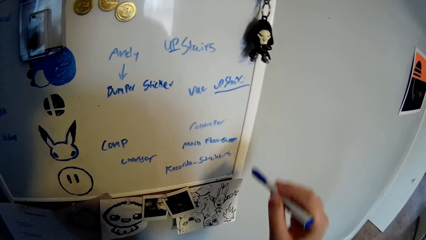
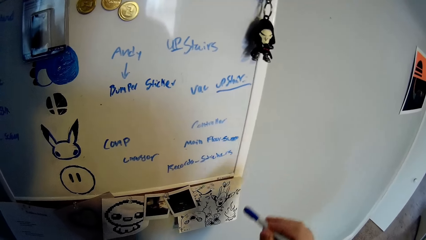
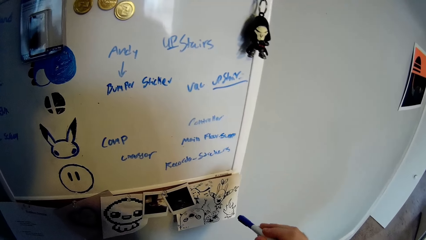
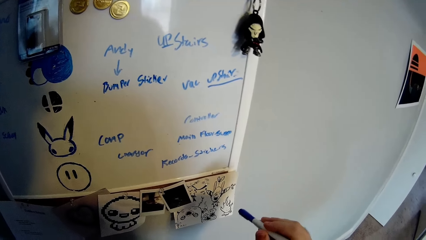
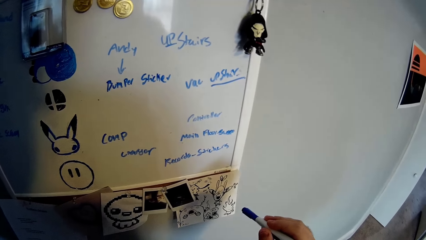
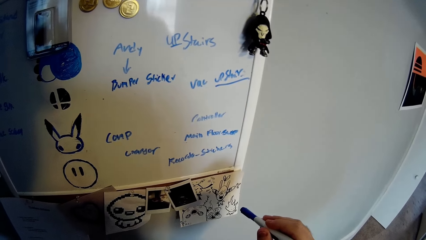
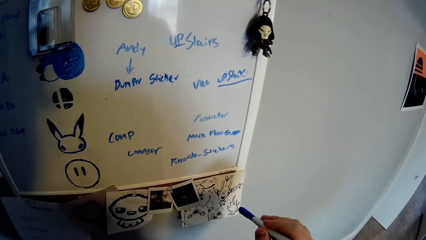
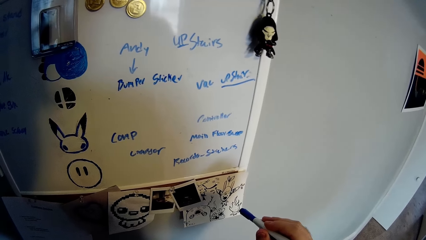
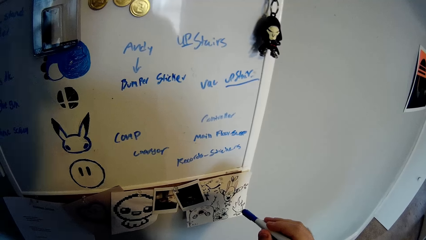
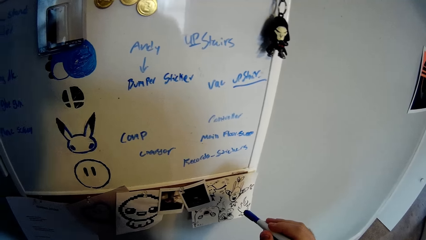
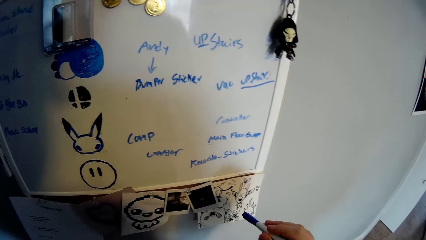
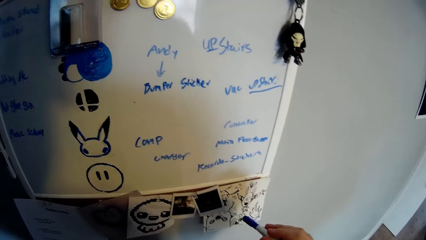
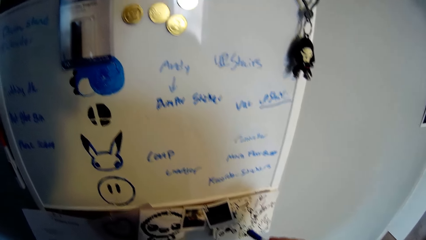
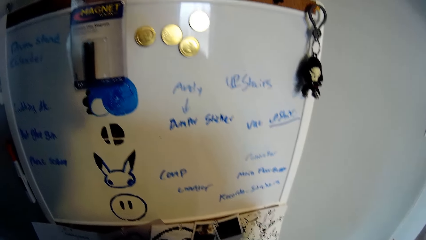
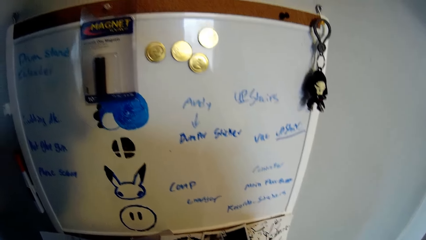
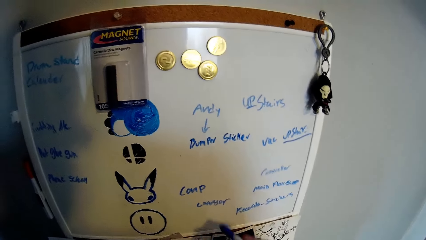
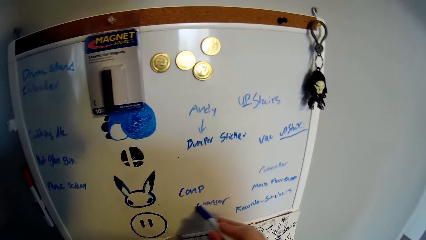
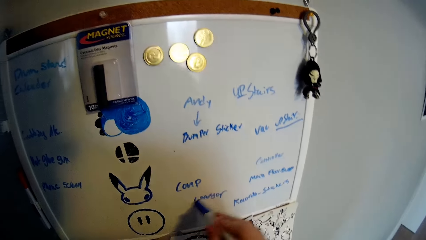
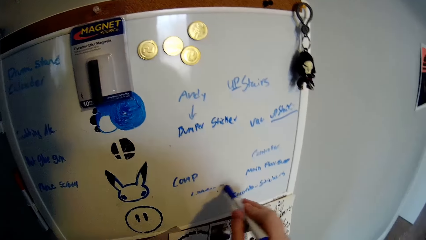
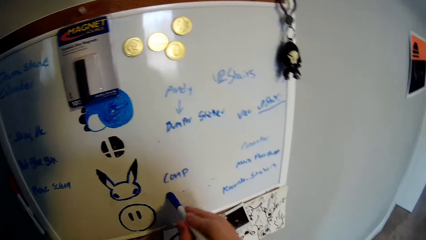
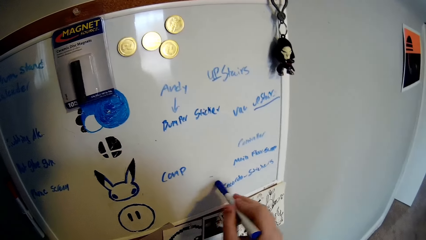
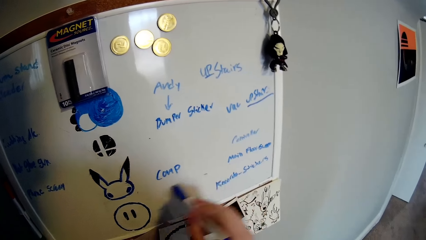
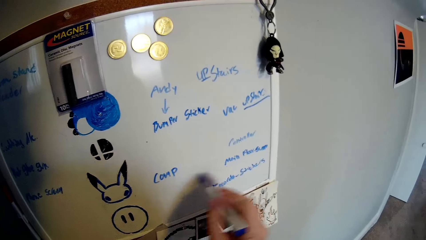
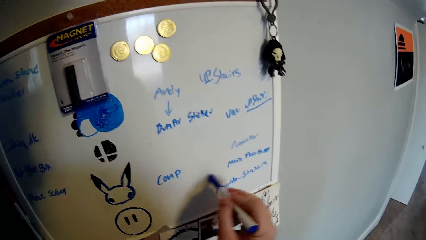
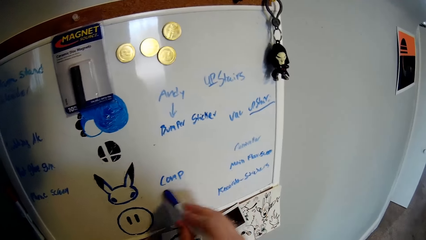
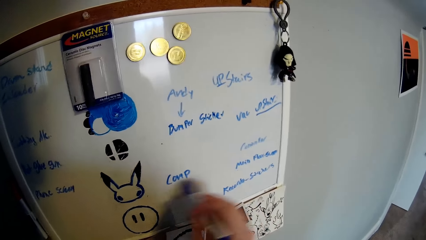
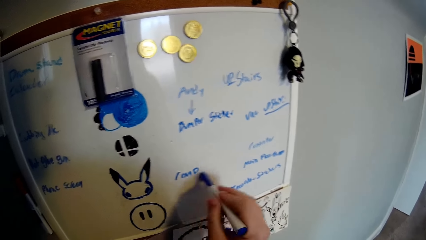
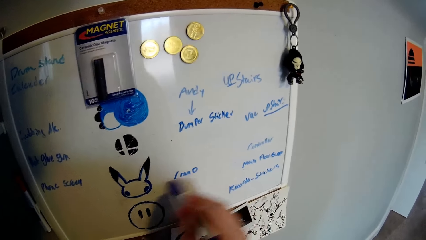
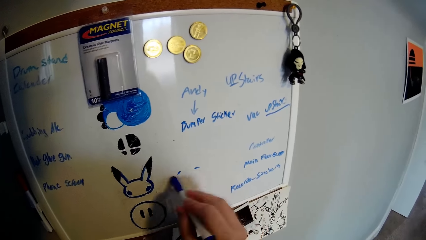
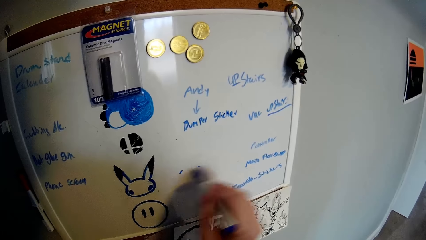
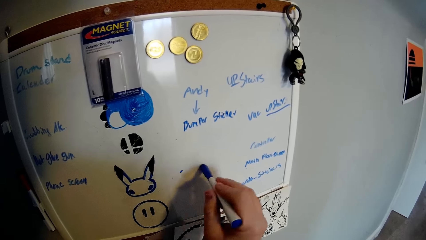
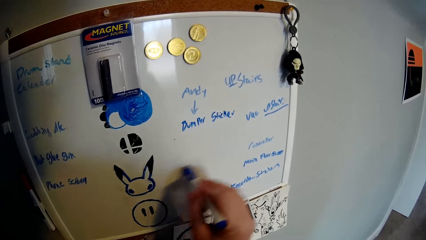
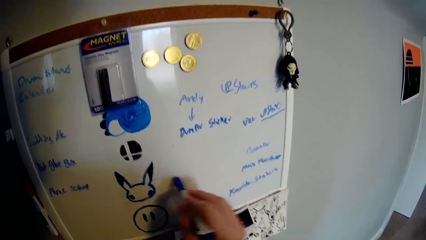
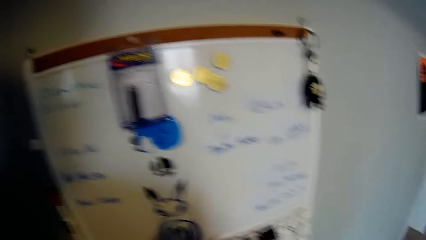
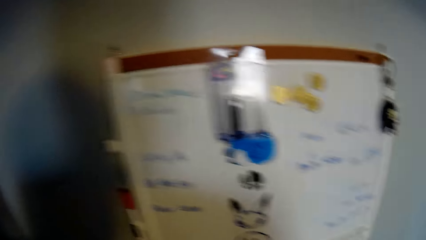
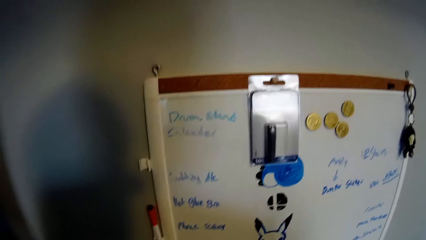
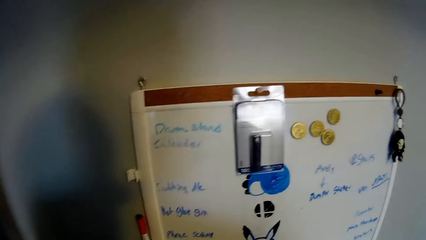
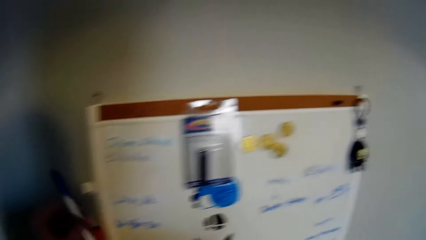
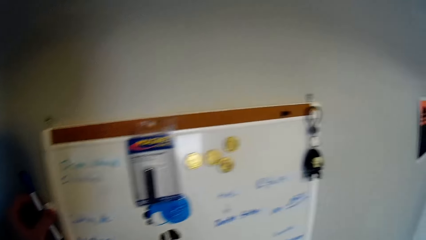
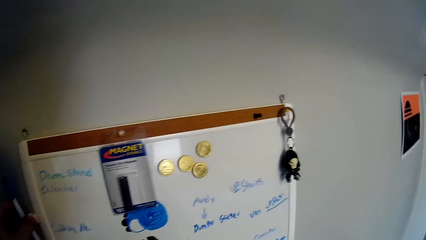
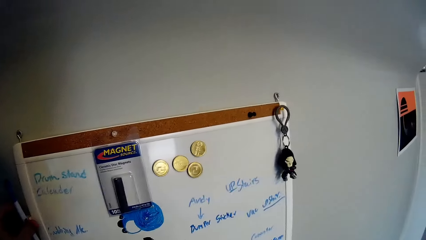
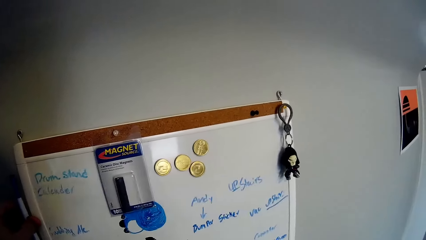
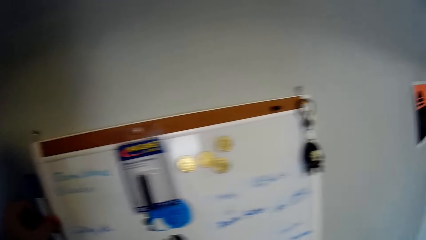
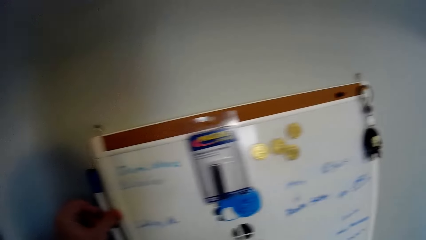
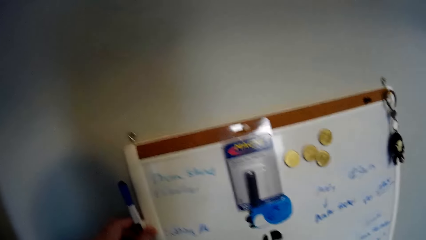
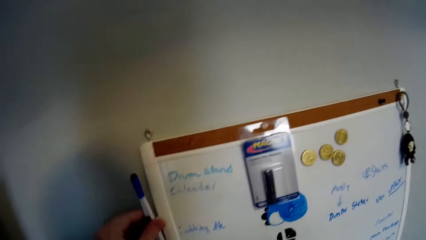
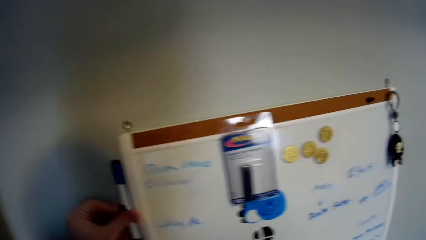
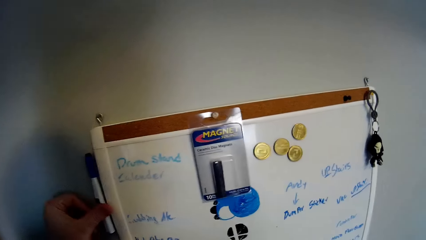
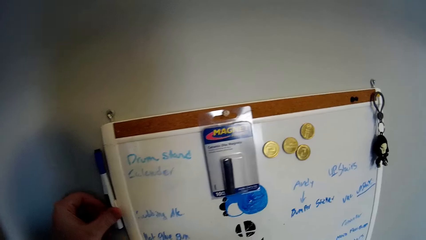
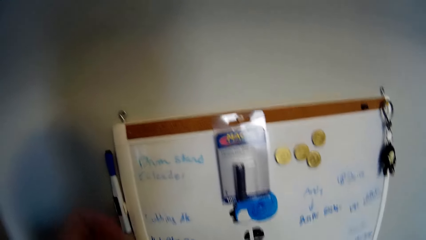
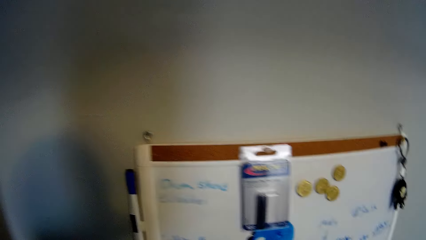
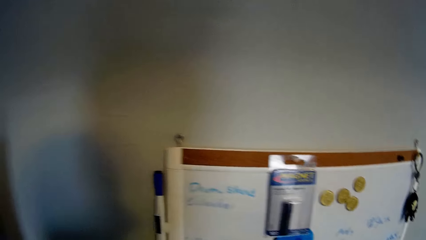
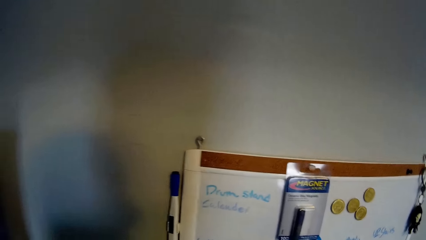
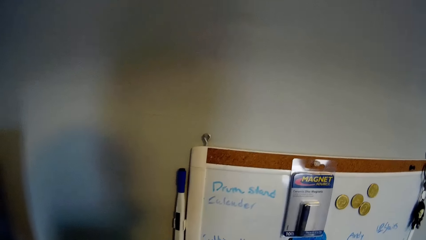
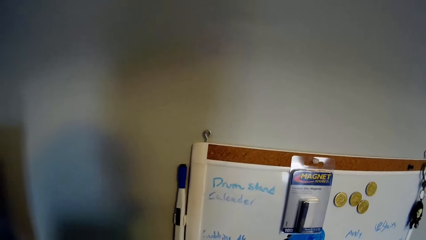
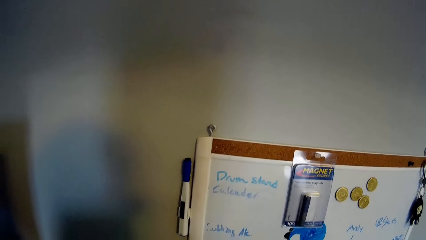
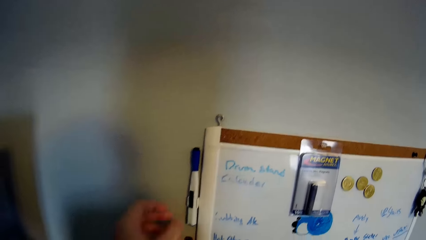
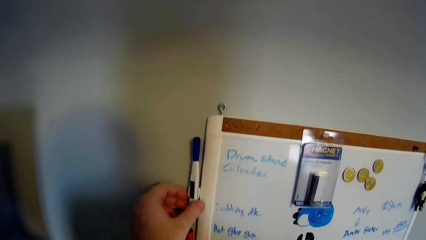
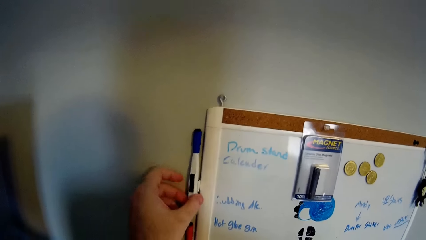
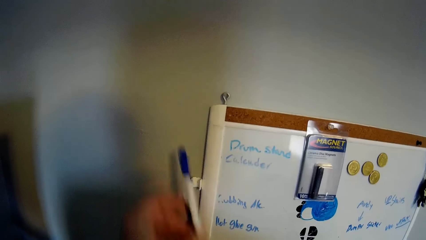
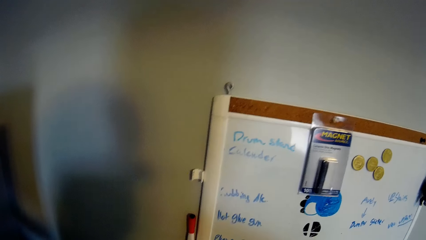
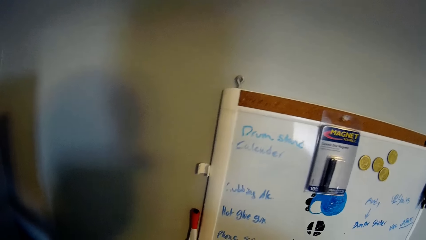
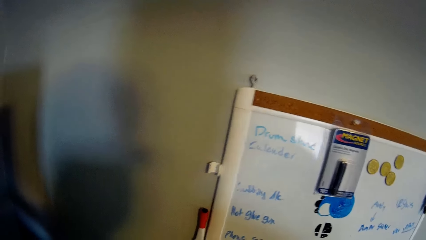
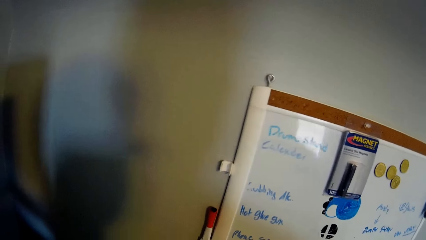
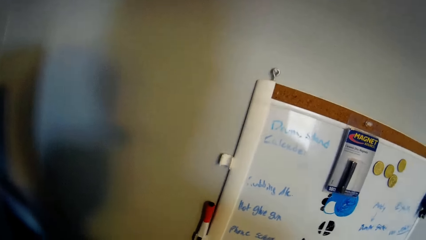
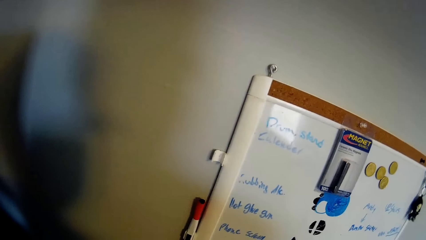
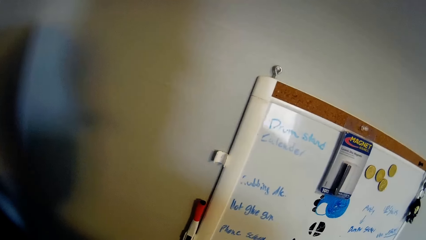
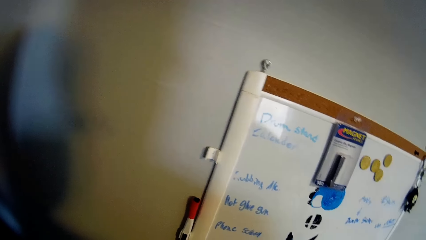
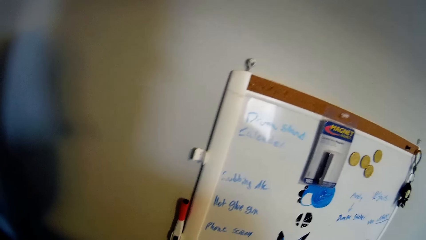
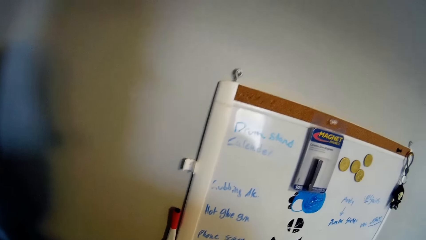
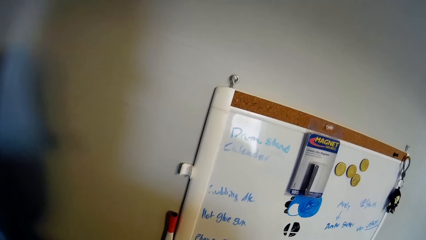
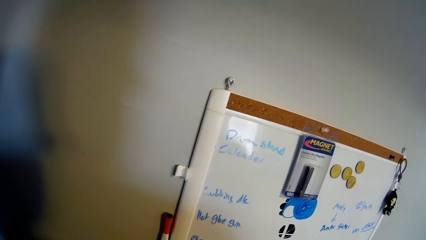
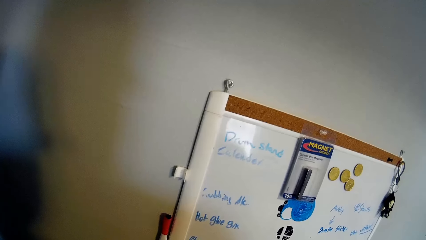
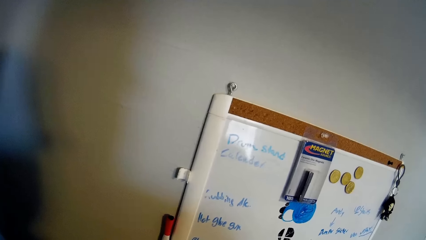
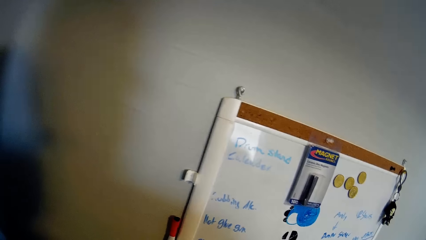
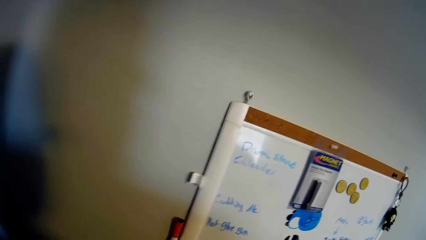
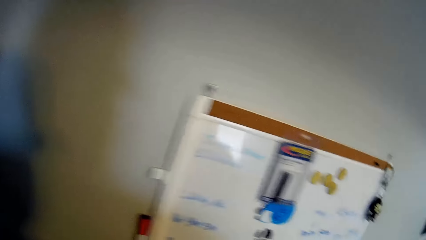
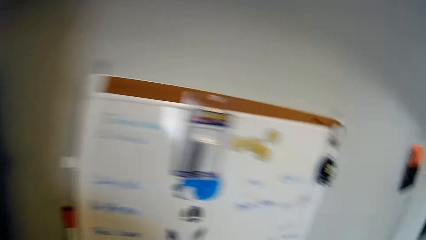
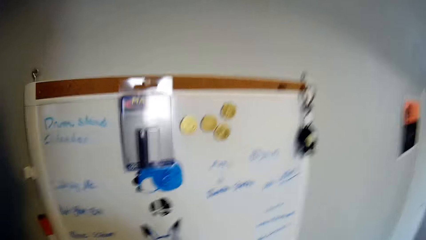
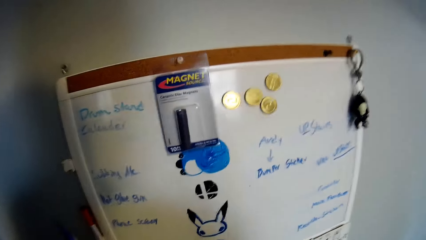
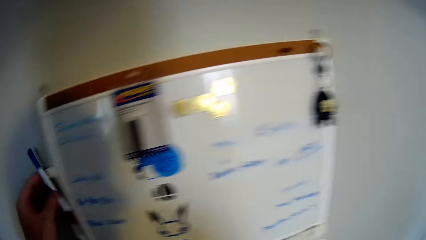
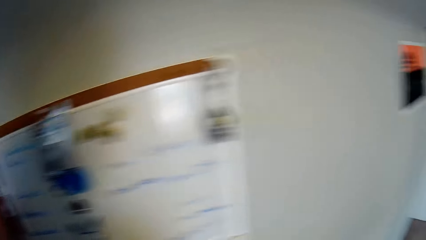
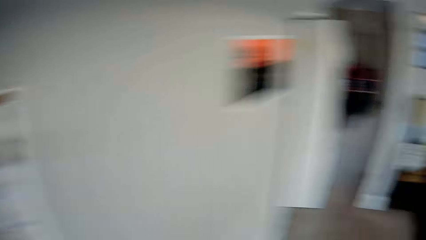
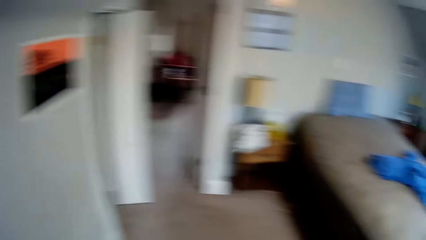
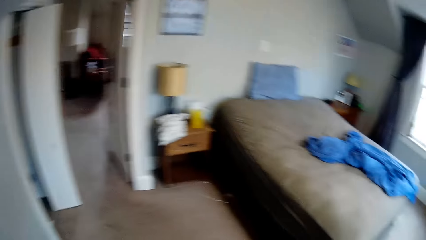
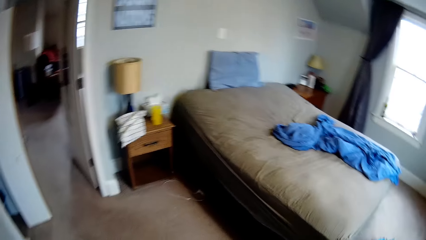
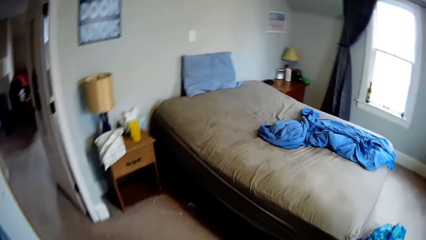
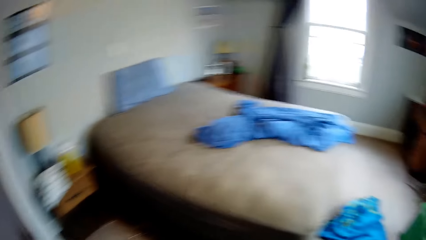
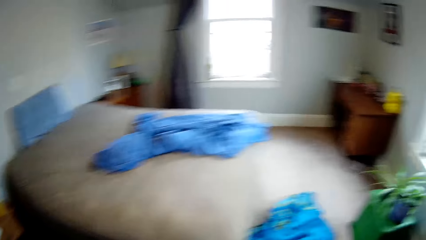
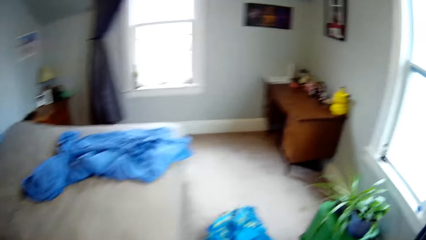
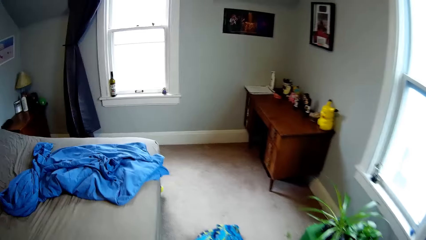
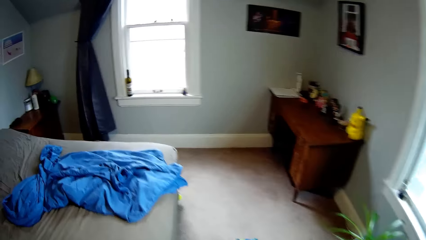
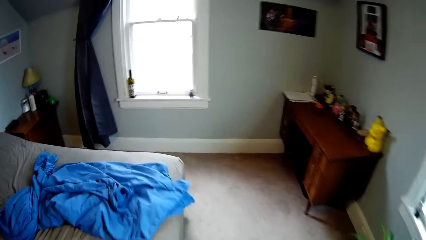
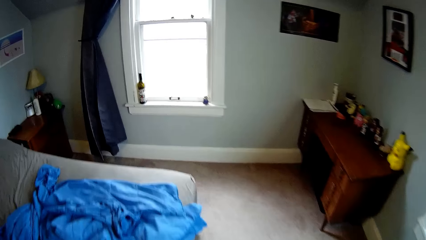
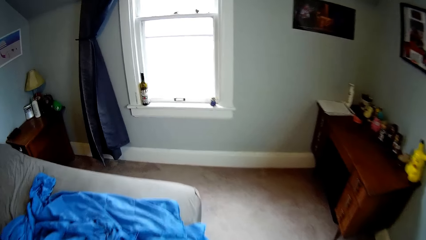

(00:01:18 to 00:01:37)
The camera wearer looks around. They look at the chart. They rub the board. They mark on the chart with a mark pen or marker. They look around. They place the mark pen on the clip on the board. They pick the mark pen from the clip. They look around the chart. They put the marker on the board. They walk around the room.
